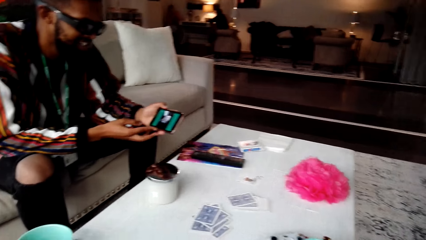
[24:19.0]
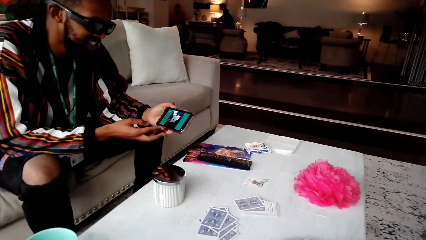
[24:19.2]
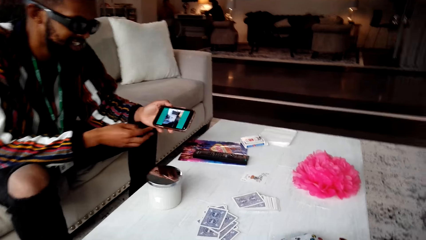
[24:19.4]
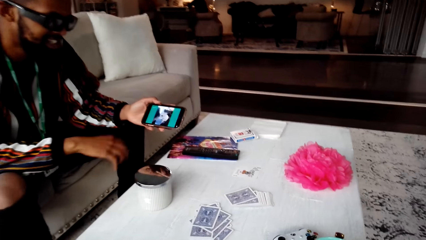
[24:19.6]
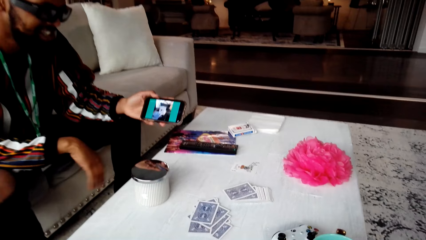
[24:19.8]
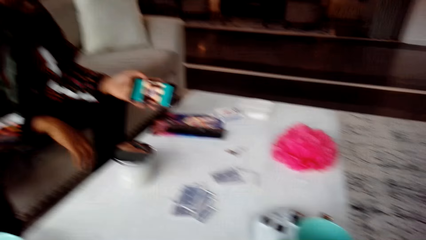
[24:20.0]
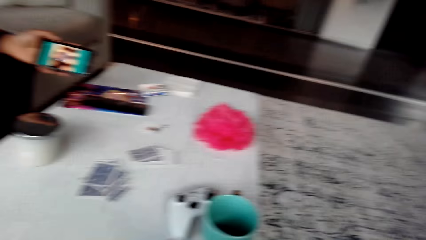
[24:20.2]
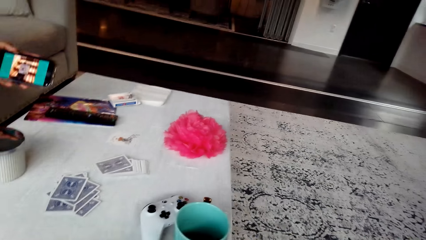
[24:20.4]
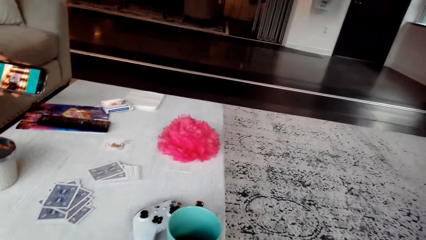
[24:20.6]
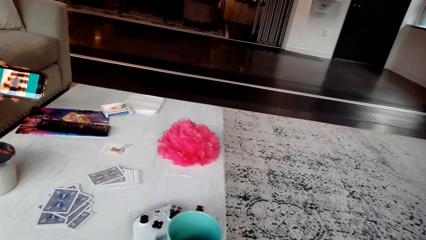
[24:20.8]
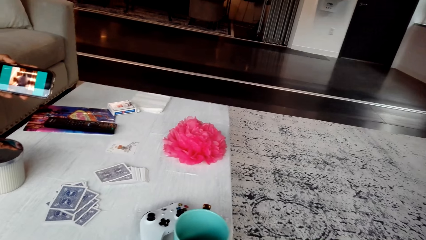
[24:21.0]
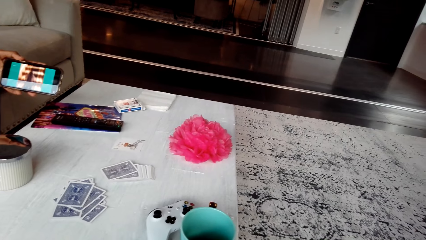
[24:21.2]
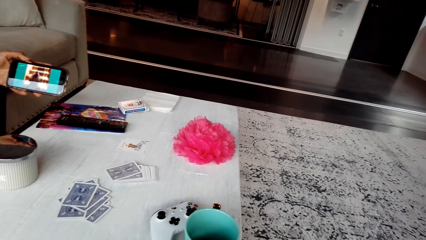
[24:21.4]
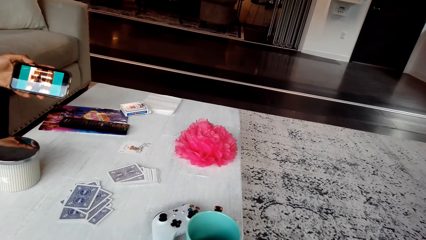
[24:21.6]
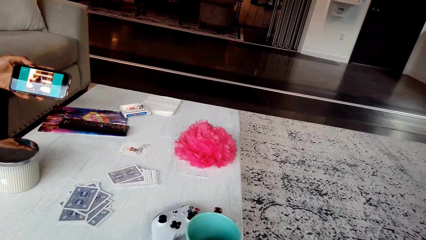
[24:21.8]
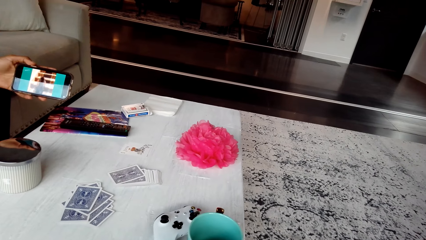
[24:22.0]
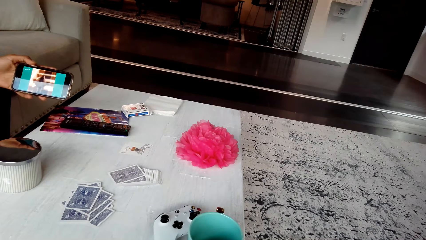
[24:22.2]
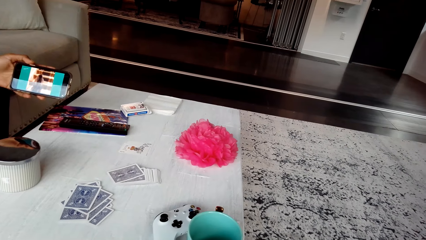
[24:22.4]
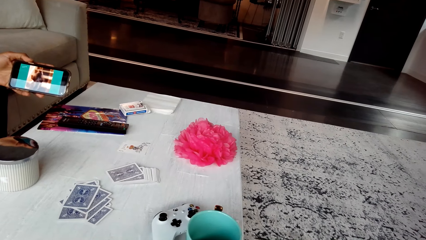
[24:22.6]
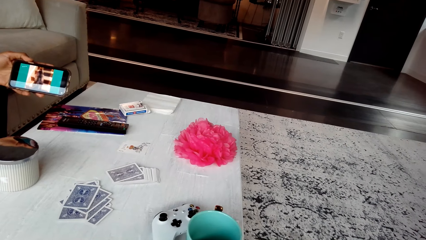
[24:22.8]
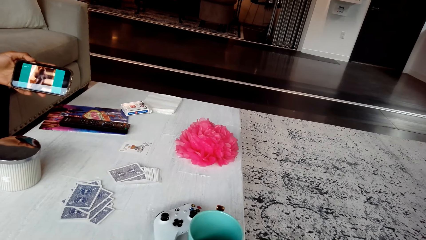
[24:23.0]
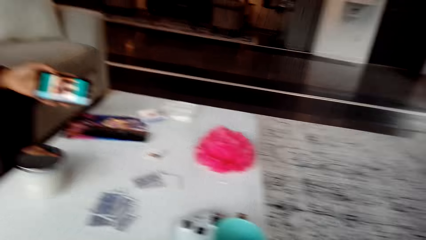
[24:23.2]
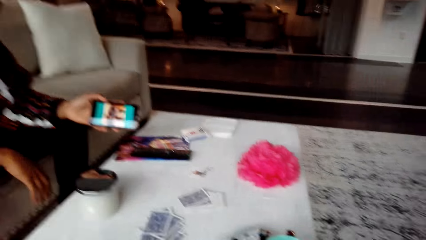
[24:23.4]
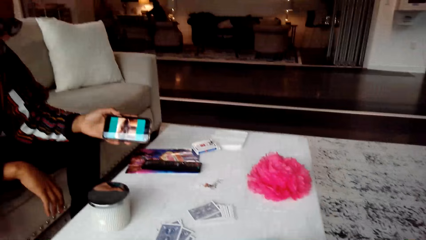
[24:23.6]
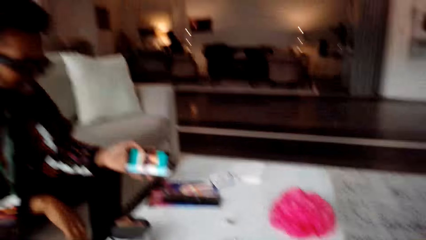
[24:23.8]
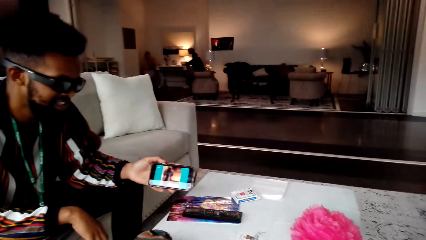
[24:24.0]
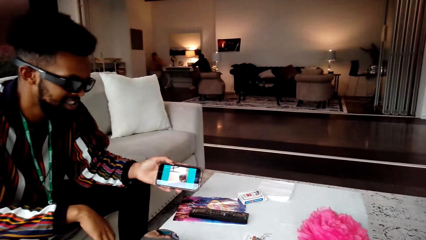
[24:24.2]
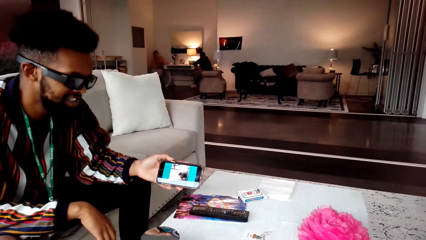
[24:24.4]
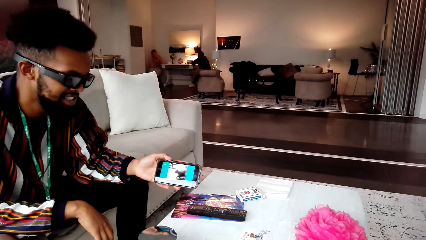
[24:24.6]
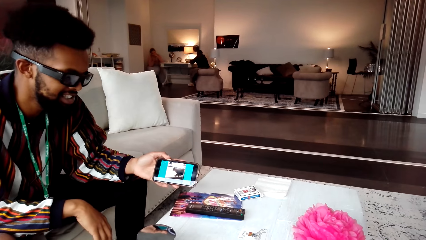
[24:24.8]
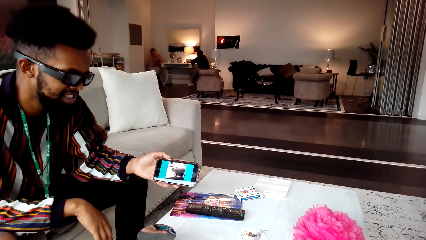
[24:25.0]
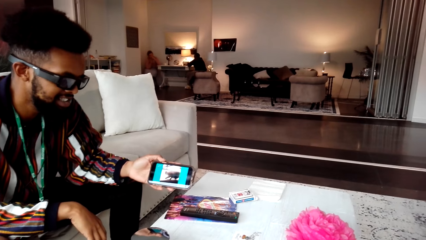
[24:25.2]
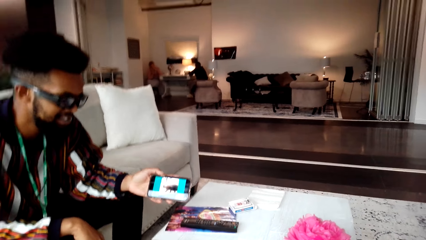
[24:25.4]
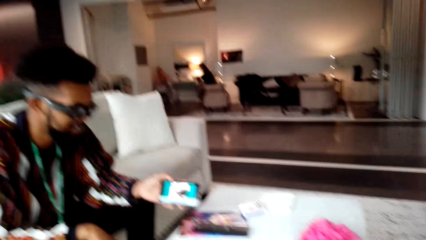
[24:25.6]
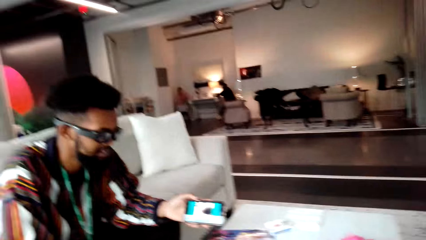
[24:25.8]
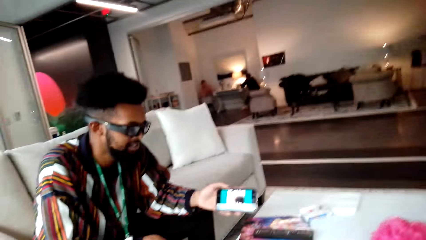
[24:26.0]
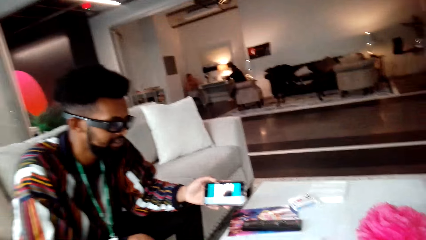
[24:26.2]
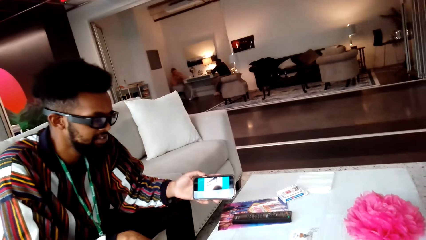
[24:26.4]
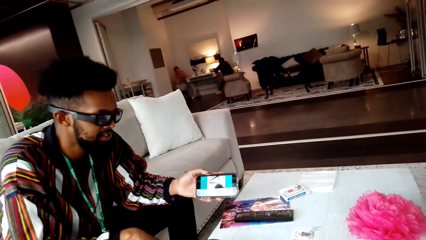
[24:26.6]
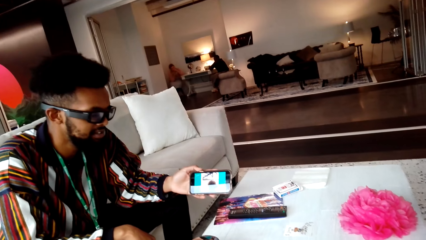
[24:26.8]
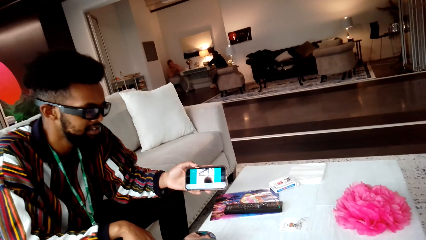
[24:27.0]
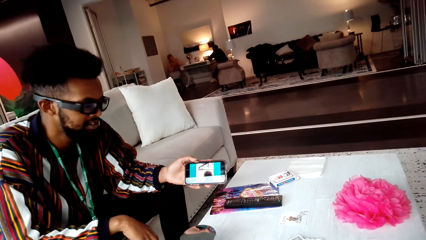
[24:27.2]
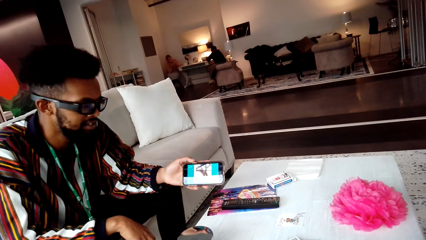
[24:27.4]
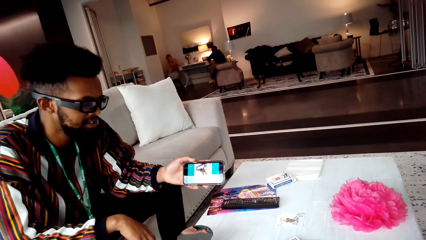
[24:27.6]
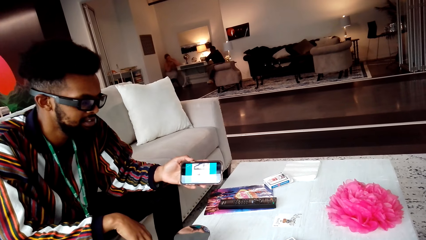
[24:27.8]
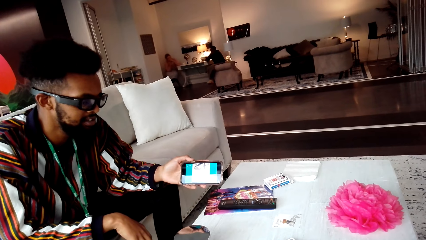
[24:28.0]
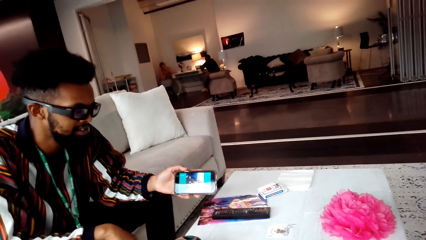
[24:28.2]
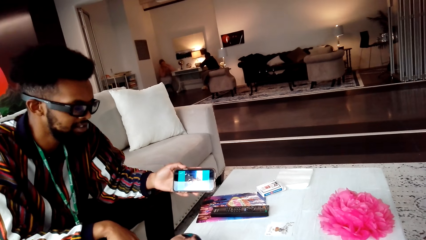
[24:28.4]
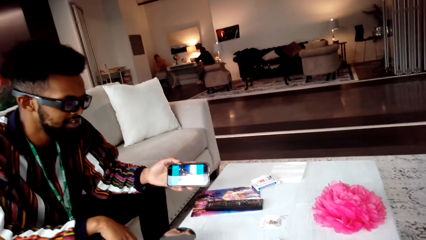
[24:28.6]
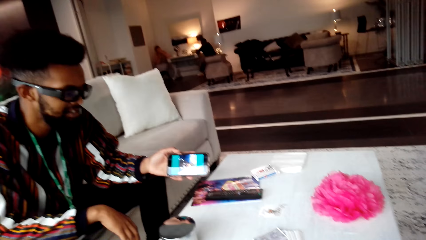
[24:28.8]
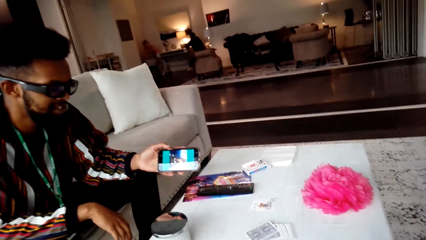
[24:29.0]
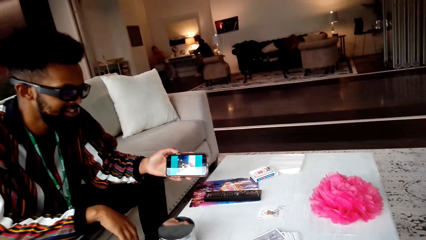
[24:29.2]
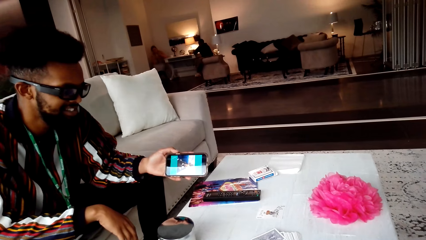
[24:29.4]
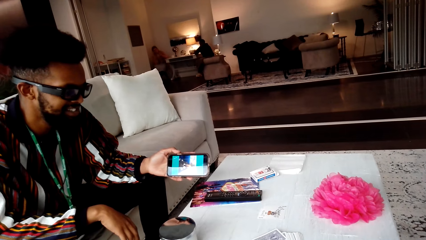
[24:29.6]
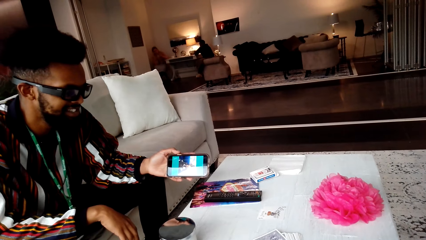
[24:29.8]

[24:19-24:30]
The camera wearer stares at a person. The person shows the camera wearer the phone and holds the phone. The camera wearer looks at the phone shown by the person. The person stares at the phone.

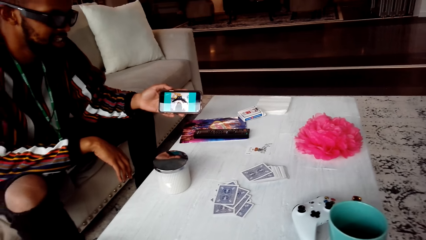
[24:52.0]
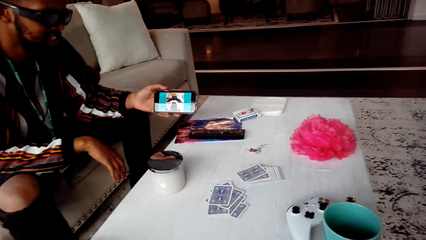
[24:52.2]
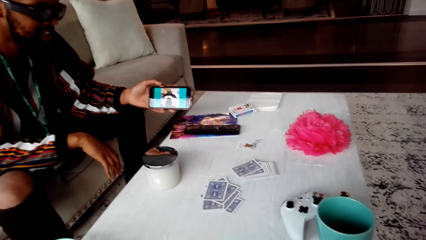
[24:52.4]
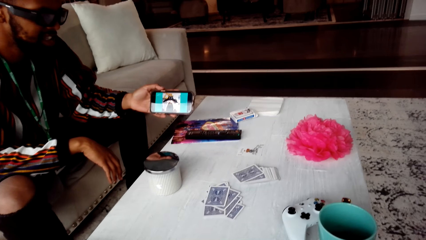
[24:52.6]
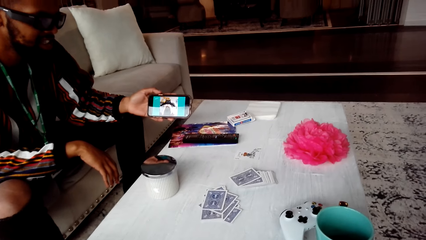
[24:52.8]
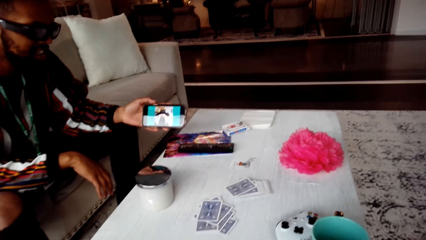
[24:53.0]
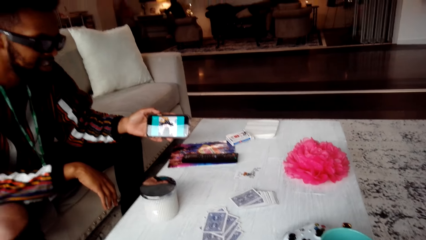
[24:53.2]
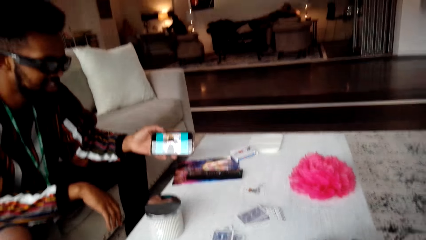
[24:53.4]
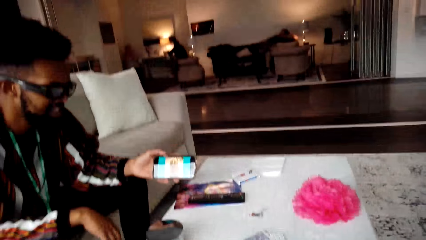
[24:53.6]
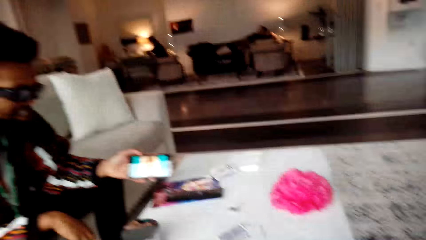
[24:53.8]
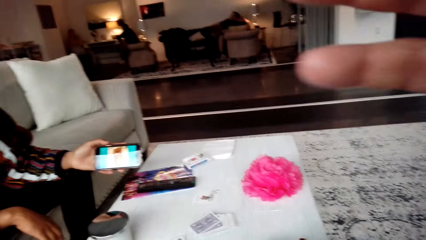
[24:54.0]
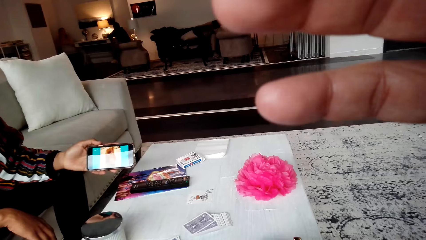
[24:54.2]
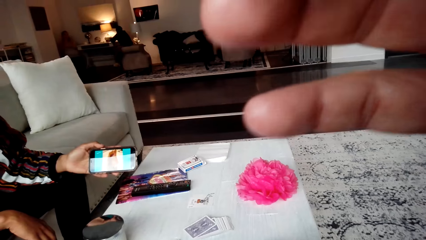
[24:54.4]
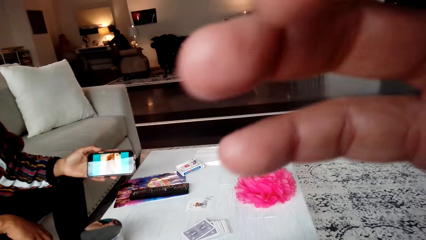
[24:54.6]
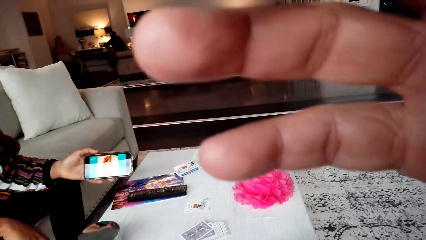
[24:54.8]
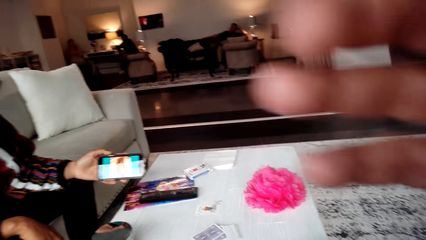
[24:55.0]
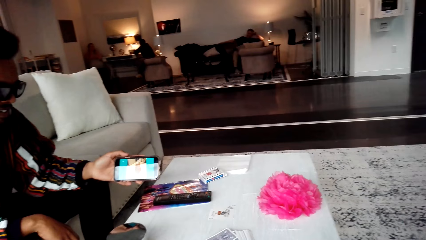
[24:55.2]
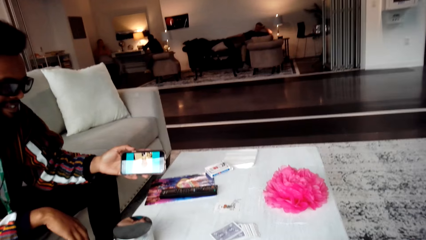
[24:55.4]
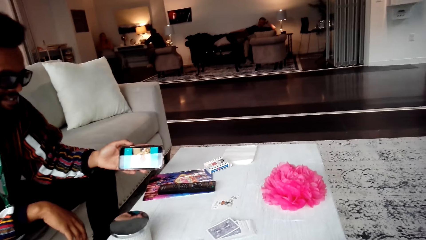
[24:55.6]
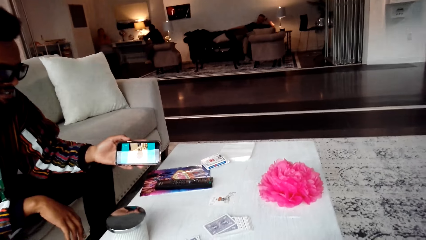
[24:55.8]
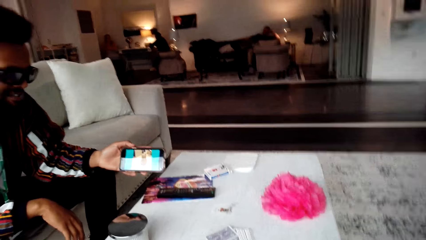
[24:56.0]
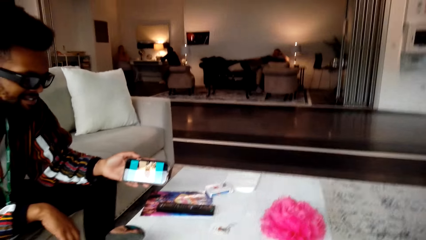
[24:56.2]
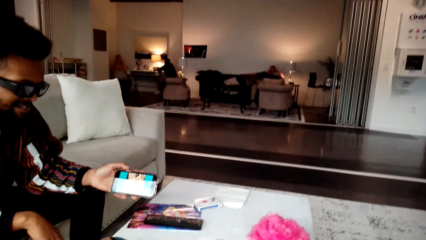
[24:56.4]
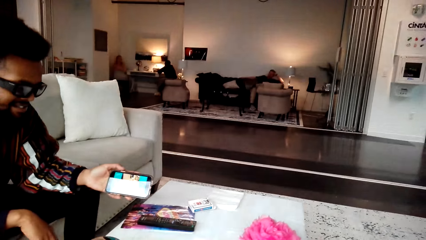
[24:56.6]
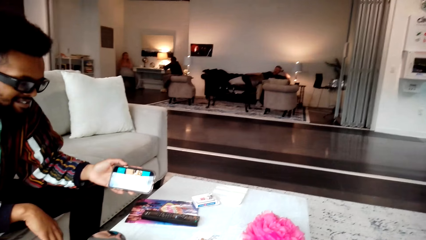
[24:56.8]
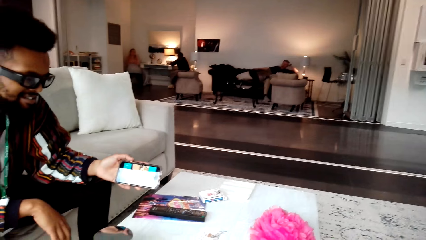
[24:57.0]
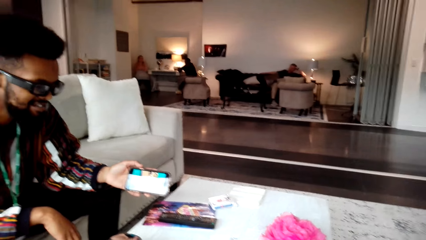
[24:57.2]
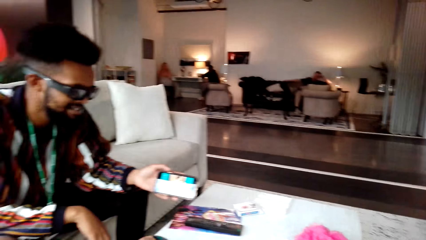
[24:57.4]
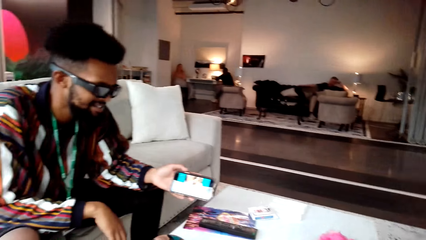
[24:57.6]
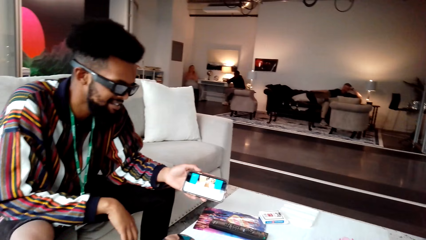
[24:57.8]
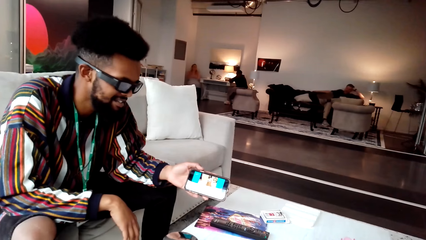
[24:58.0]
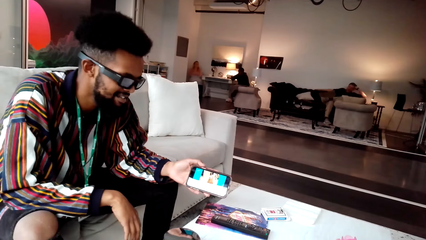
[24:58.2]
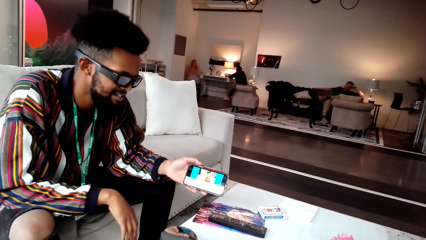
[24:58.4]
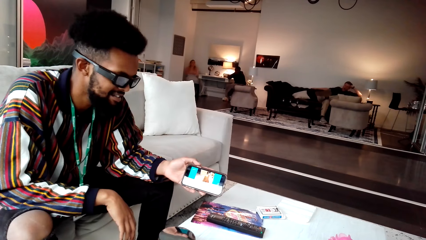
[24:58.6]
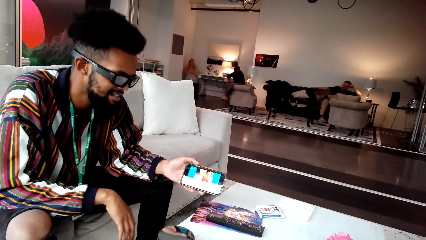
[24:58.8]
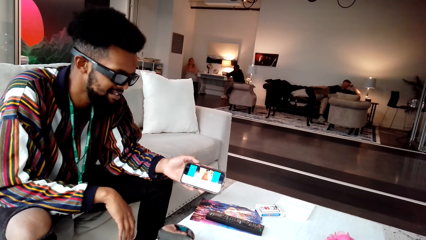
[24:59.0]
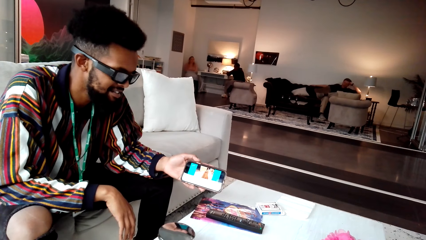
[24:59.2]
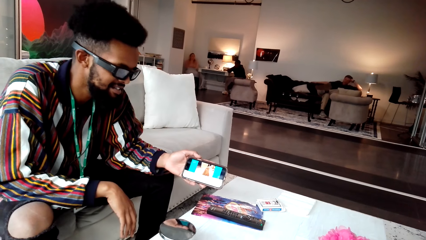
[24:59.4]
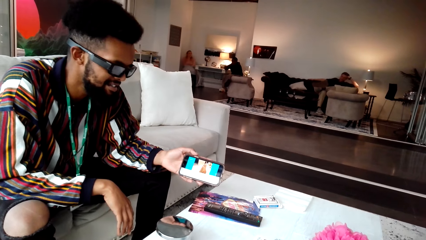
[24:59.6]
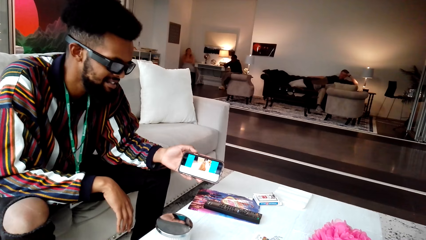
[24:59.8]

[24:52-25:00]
The camera wearer looks around. They adjust the camera. They stare at the phone. A person shows the camera wearer the phone.
